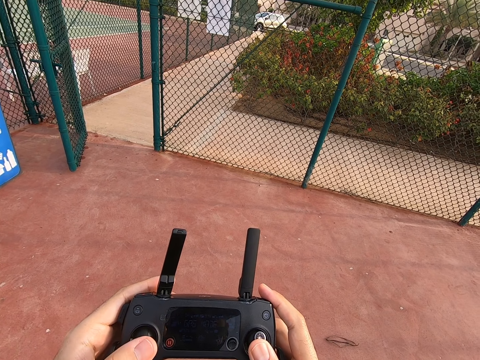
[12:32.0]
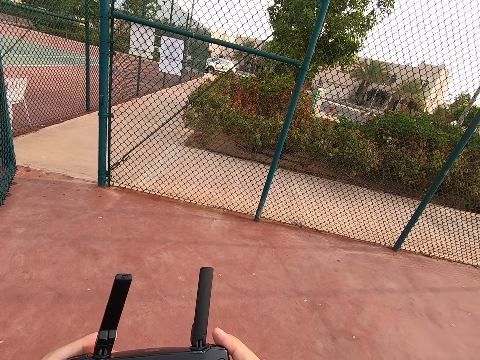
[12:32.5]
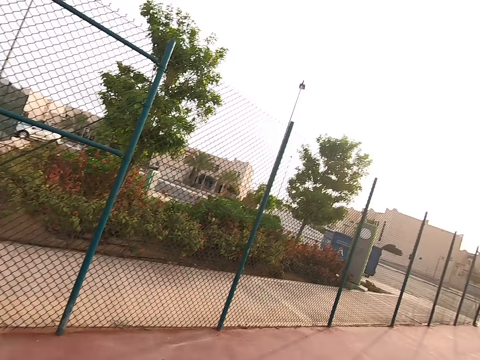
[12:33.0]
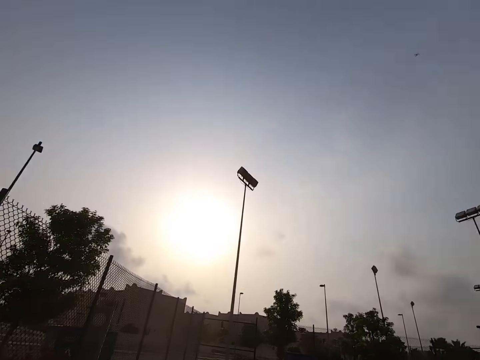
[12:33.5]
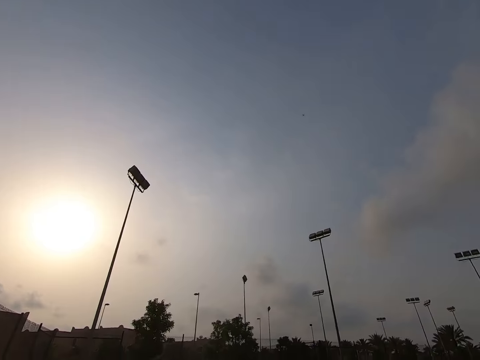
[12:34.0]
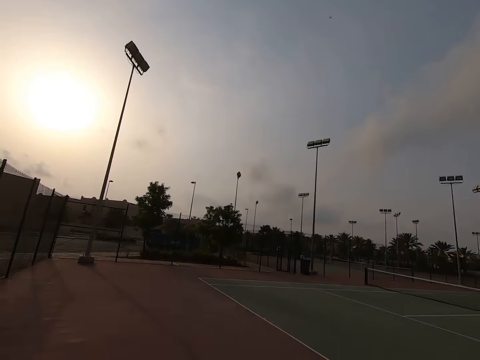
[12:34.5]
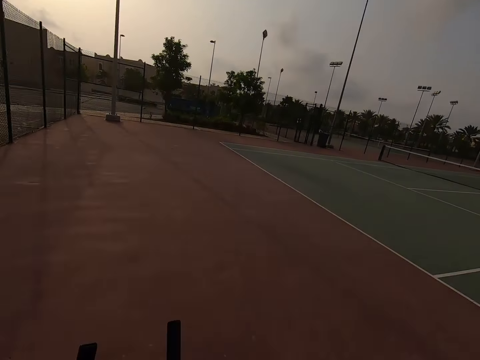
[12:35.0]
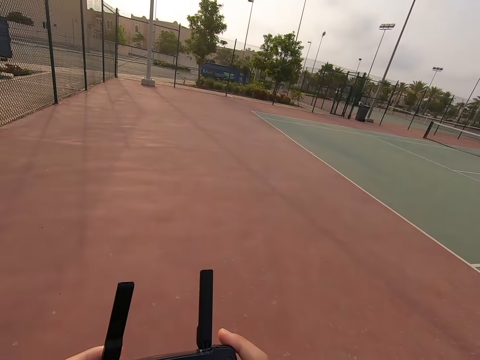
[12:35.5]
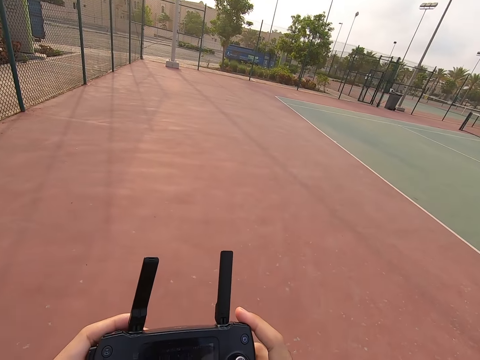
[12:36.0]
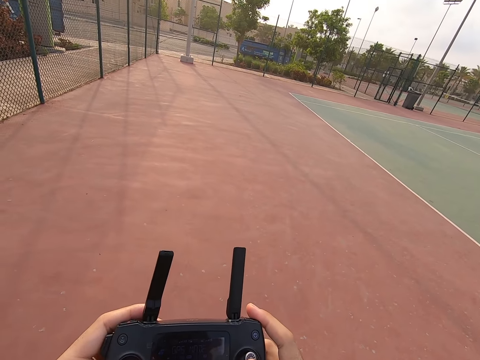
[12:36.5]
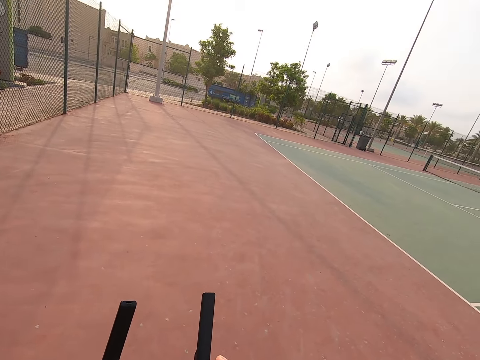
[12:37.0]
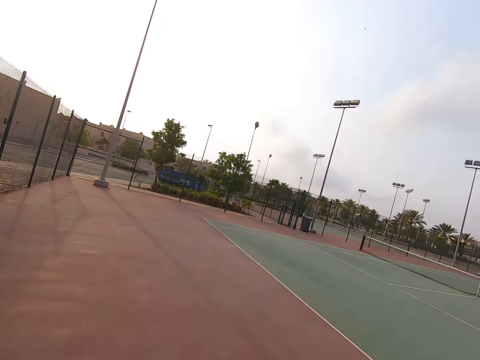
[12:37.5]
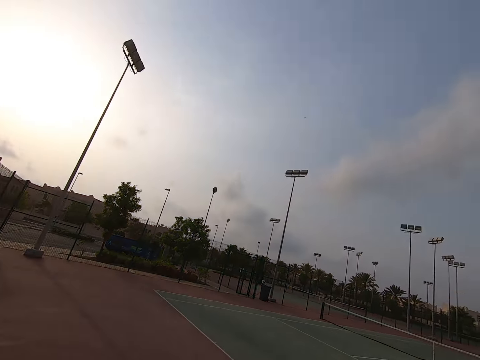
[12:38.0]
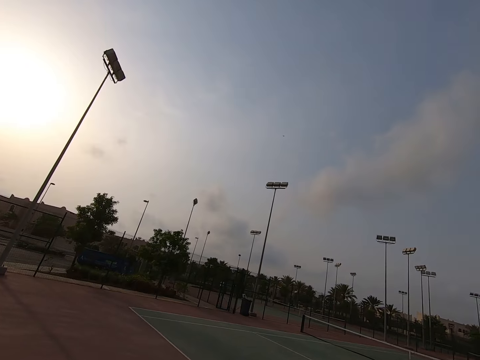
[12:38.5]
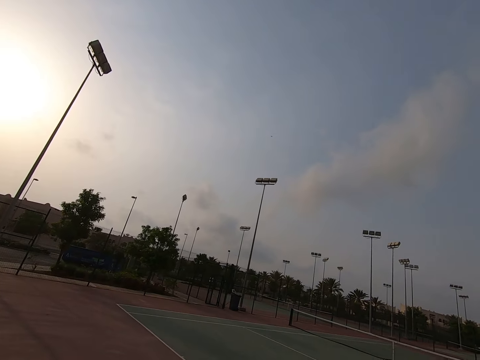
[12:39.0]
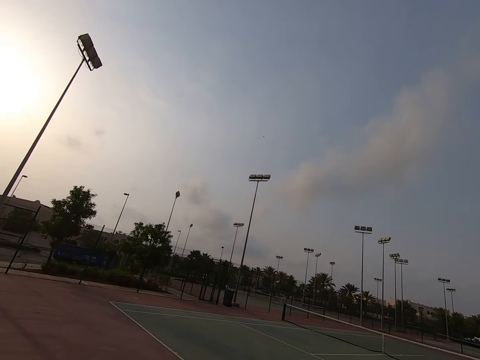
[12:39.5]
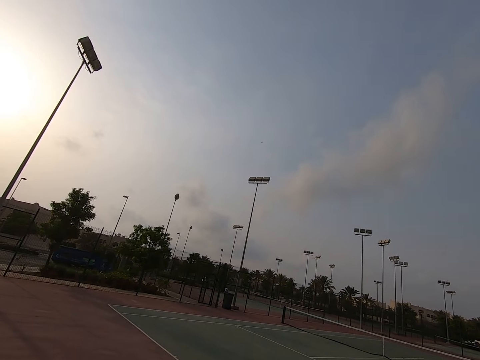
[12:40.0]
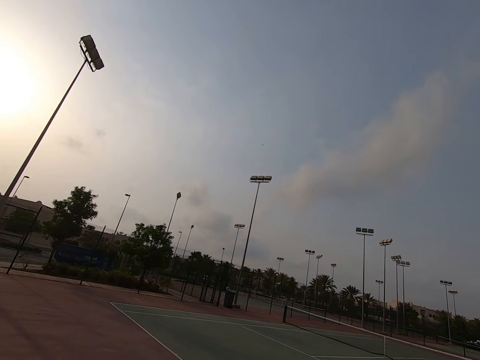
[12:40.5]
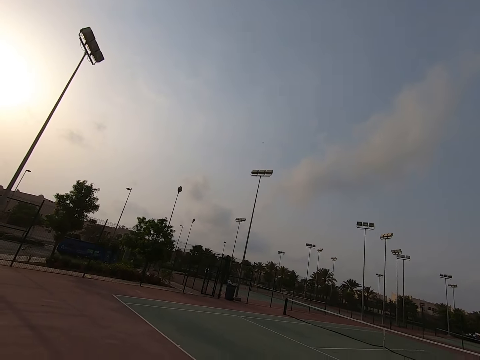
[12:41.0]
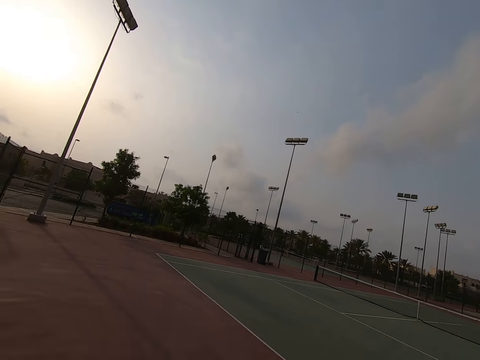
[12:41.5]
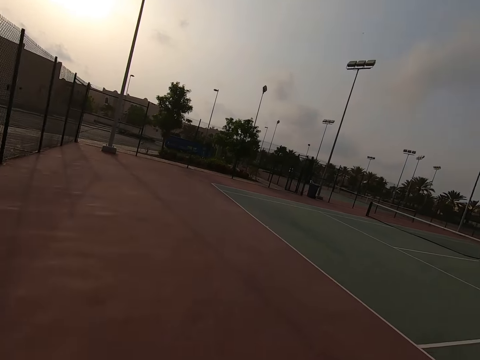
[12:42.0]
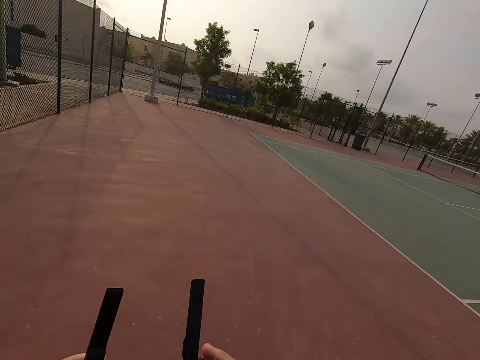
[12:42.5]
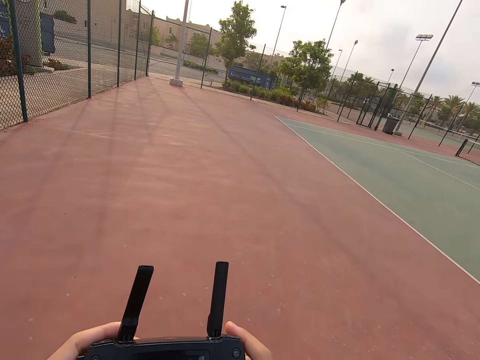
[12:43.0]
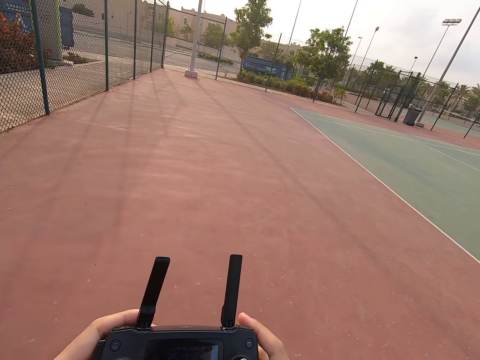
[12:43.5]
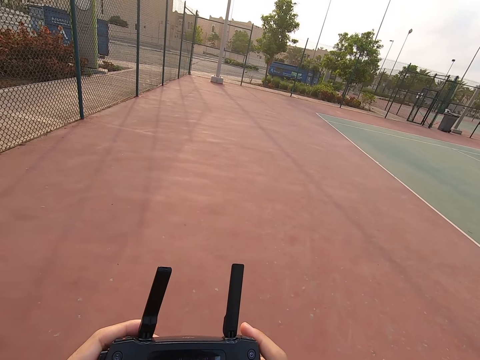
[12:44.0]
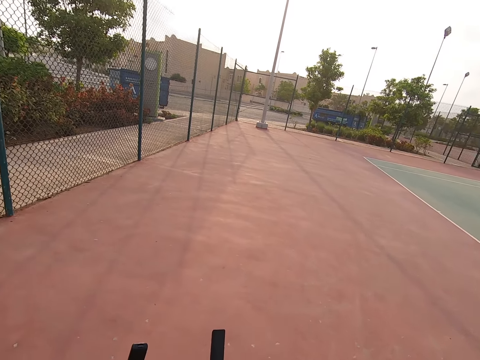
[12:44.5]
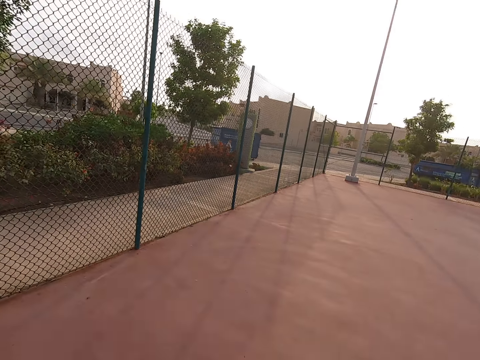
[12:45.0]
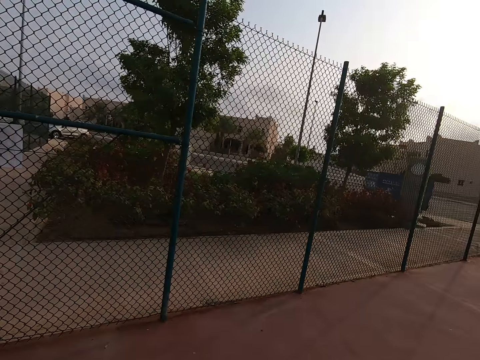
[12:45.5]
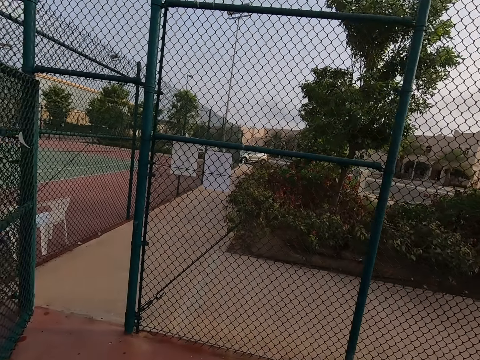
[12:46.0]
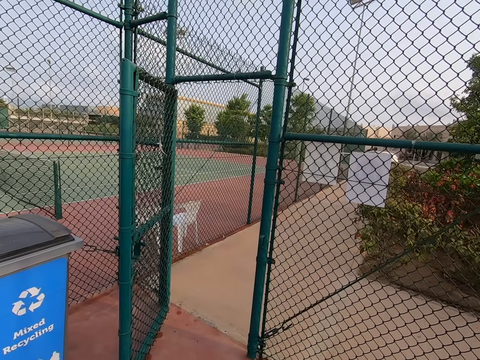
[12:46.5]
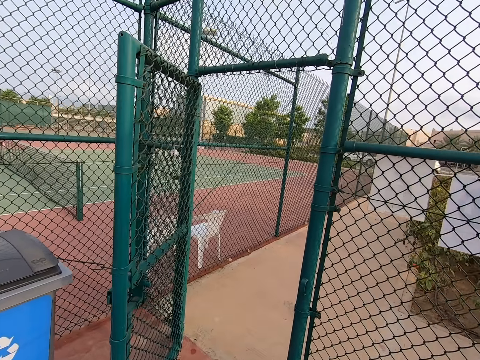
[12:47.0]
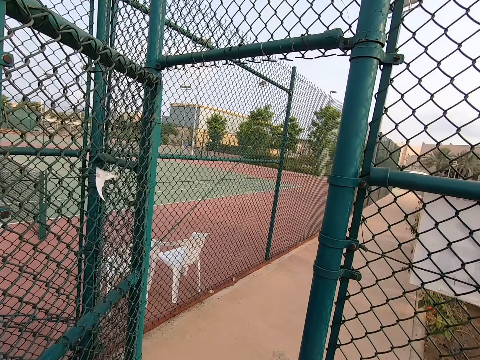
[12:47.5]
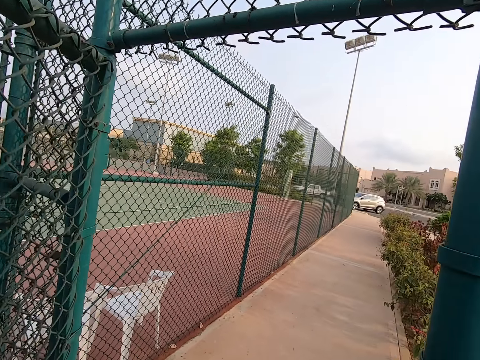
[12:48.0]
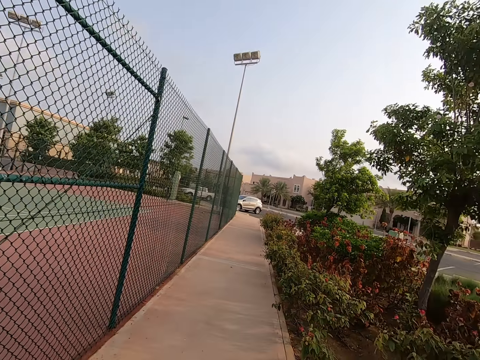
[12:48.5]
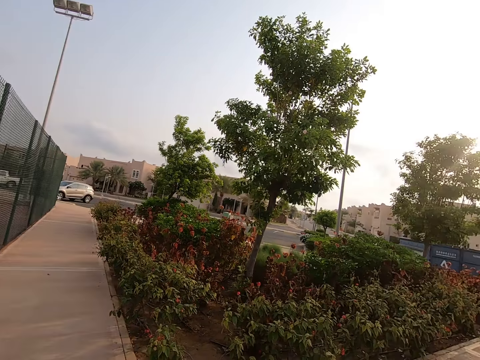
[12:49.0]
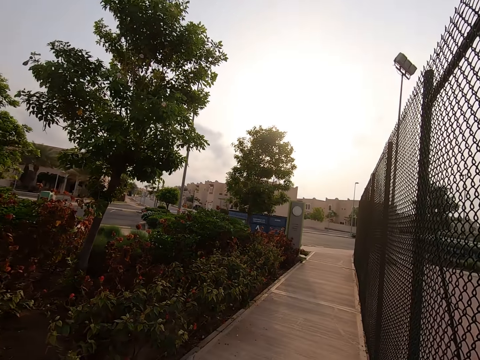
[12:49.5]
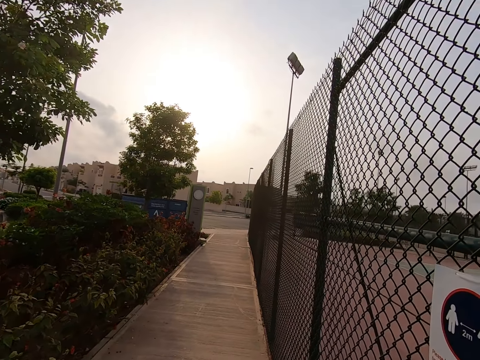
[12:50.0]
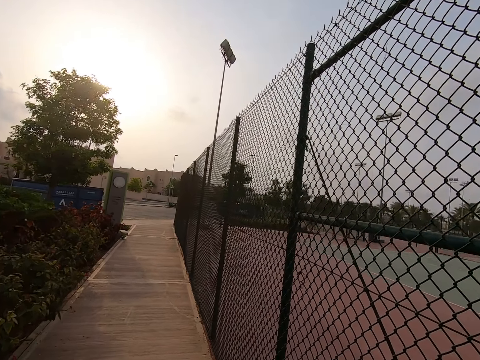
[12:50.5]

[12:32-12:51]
The camera wearer looks around. They press the drone controller and control the drone with the remote. They look around. They press the drone controller and control the drone with the remote. They walk on the pavement and look around.

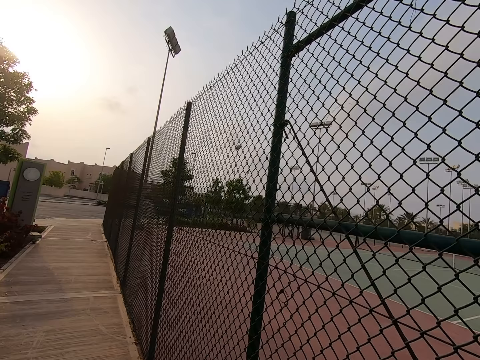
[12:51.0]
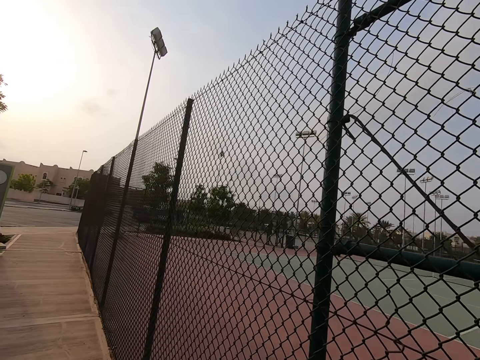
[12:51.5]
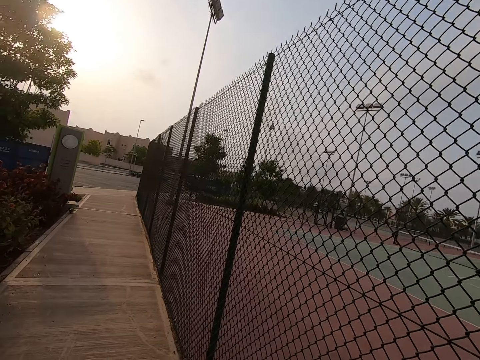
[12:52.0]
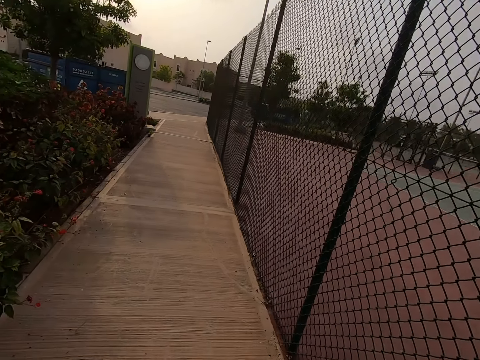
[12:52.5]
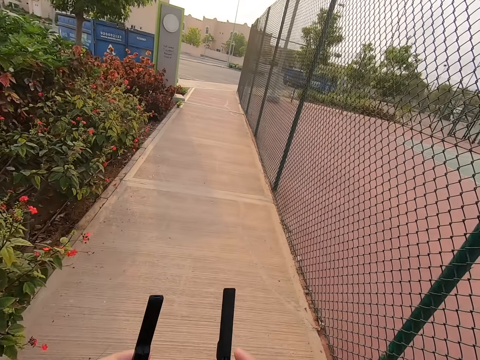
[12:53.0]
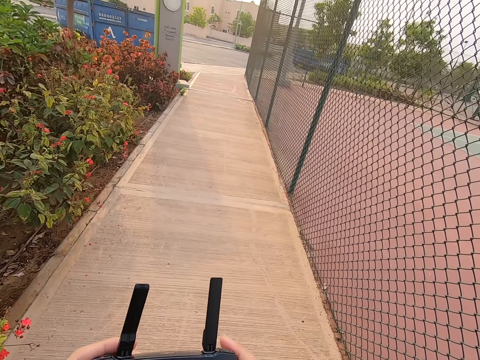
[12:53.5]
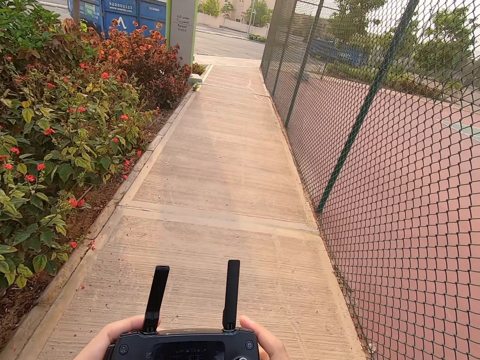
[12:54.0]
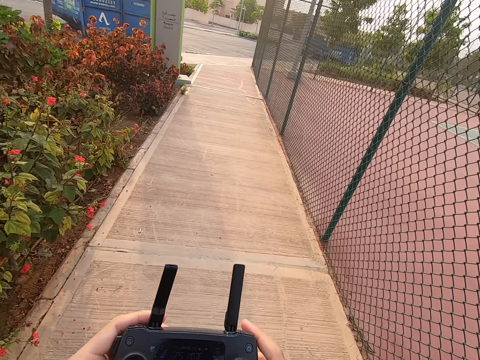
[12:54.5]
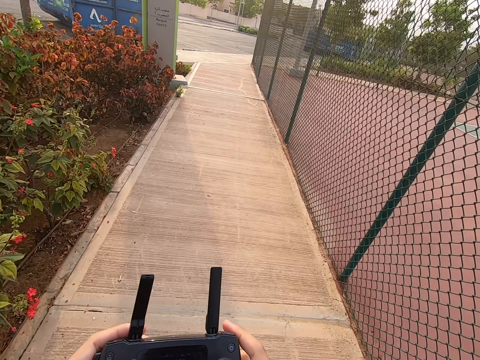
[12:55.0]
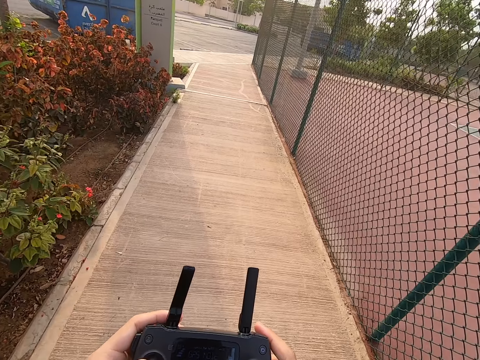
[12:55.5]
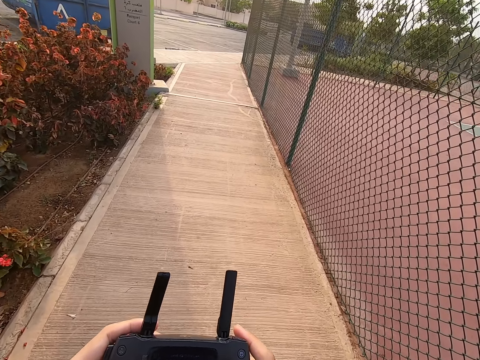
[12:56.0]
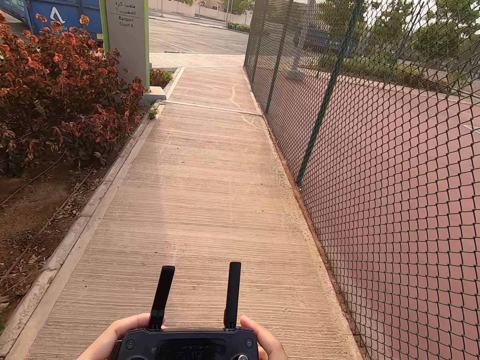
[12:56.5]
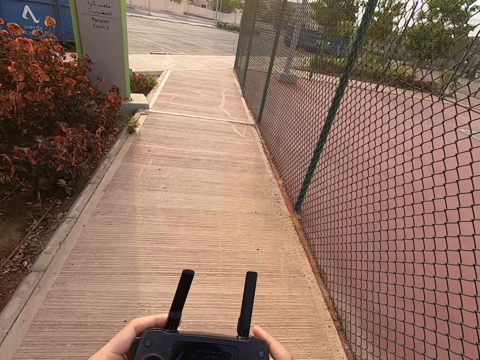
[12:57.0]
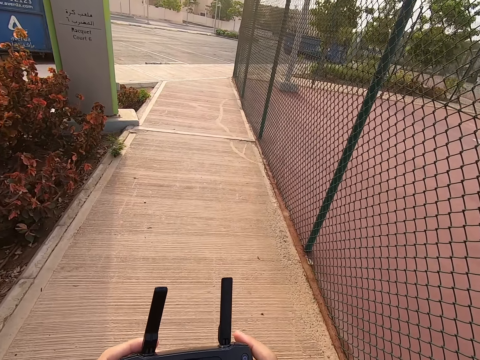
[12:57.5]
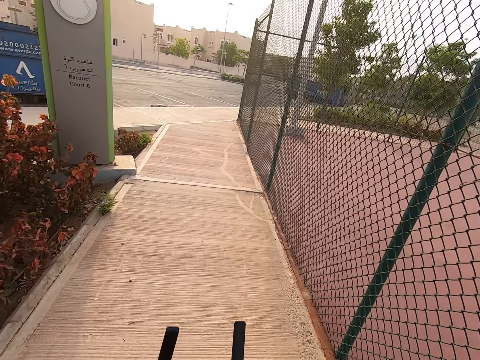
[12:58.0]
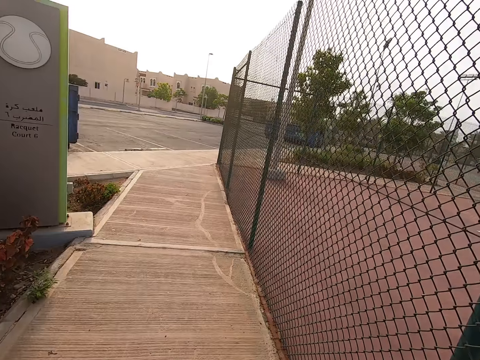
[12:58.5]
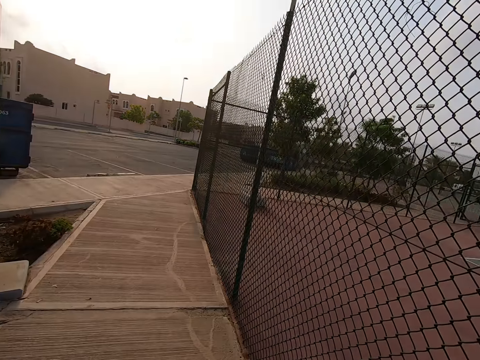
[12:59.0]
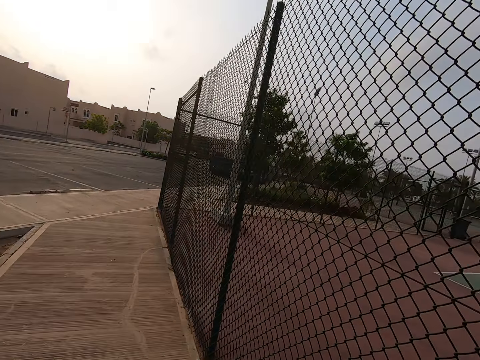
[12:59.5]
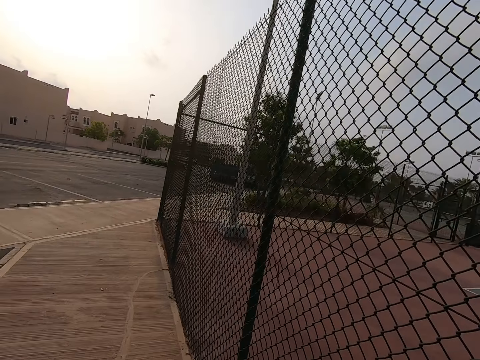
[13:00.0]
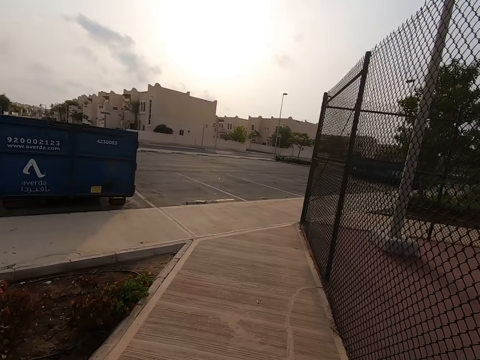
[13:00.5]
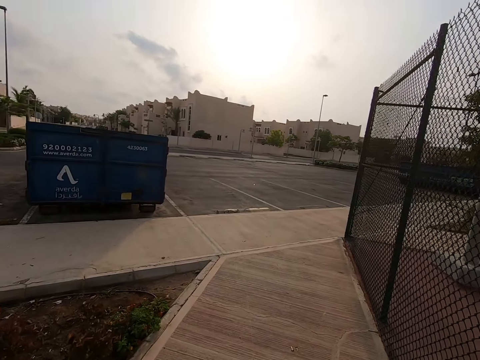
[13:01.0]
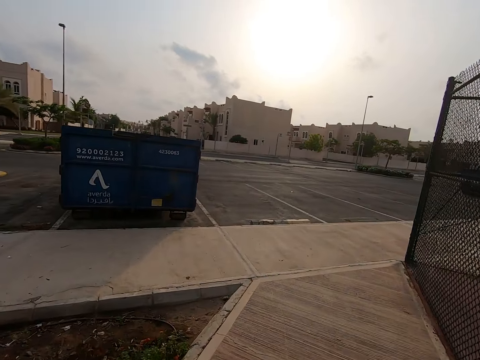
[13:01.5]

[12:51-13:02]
The camera wearer presses the drone controller and controls the drone with the remote. They walk on the pavement.
